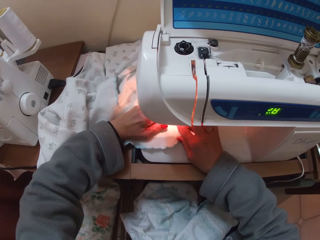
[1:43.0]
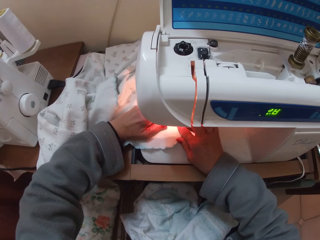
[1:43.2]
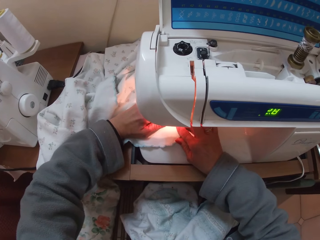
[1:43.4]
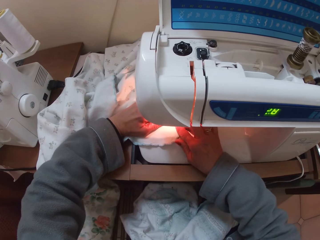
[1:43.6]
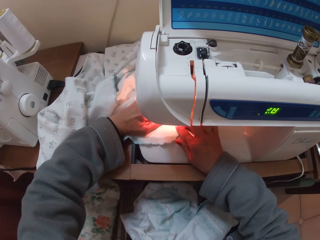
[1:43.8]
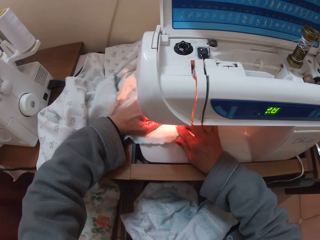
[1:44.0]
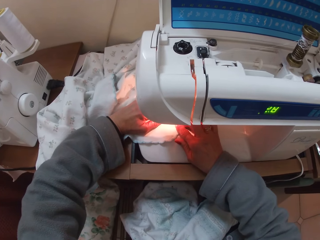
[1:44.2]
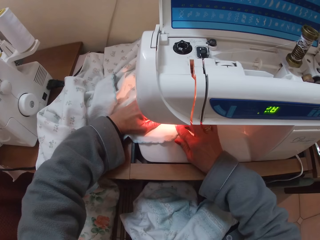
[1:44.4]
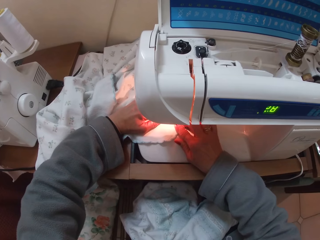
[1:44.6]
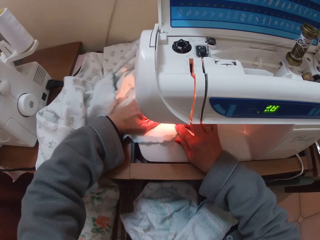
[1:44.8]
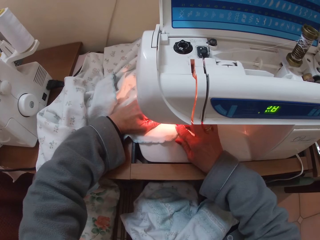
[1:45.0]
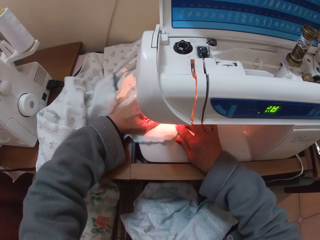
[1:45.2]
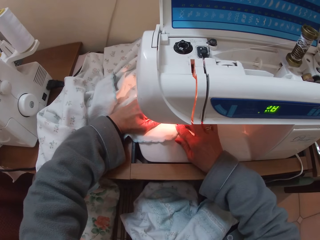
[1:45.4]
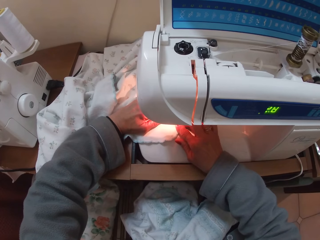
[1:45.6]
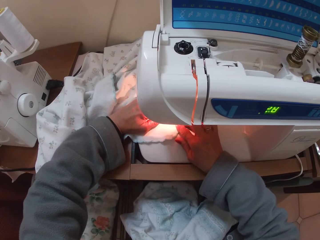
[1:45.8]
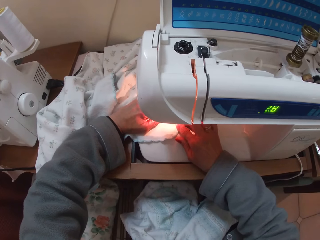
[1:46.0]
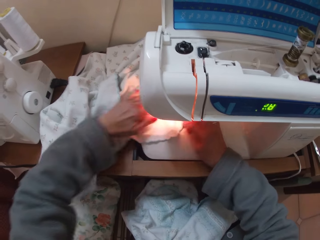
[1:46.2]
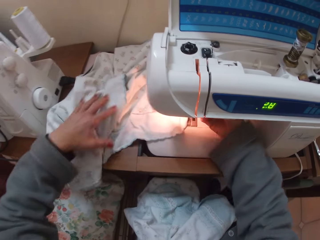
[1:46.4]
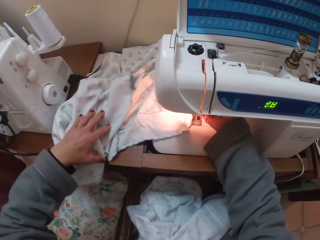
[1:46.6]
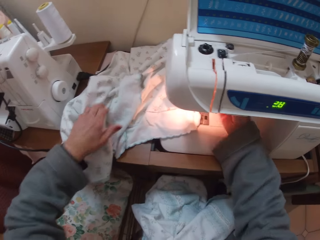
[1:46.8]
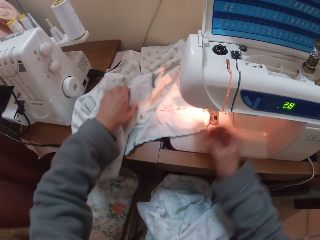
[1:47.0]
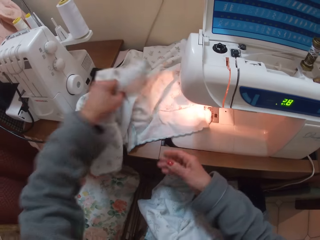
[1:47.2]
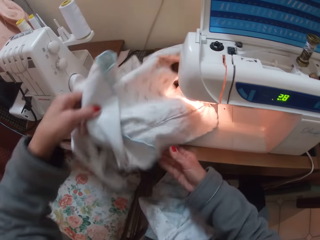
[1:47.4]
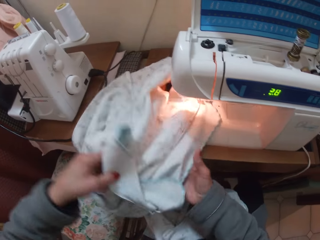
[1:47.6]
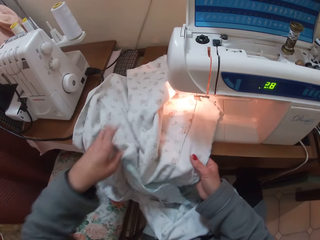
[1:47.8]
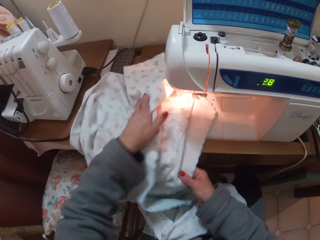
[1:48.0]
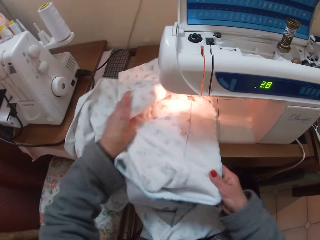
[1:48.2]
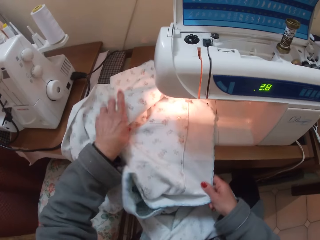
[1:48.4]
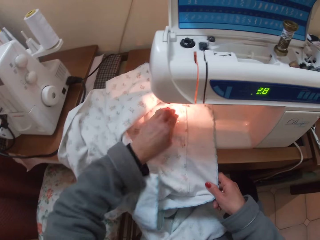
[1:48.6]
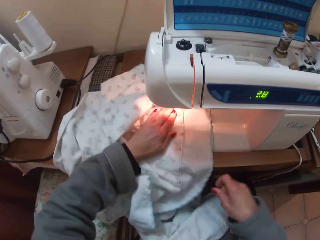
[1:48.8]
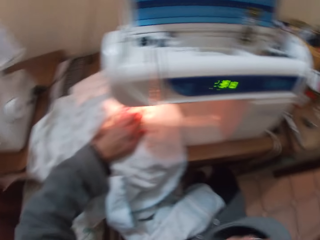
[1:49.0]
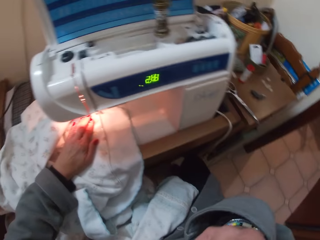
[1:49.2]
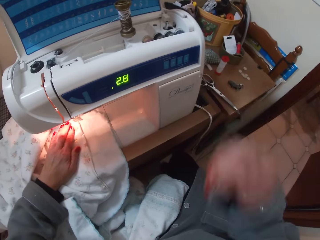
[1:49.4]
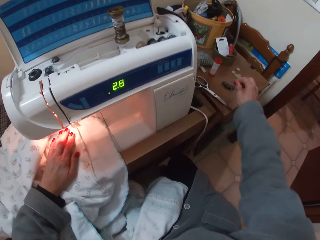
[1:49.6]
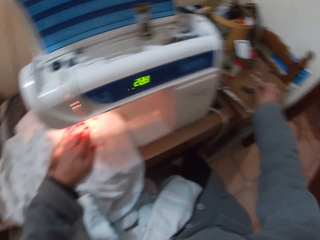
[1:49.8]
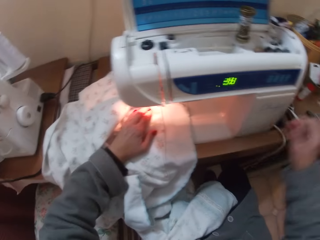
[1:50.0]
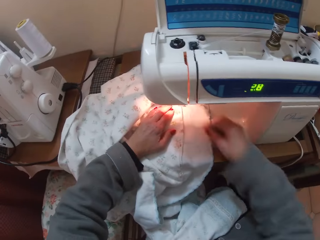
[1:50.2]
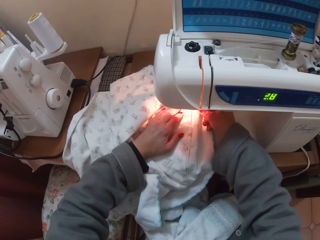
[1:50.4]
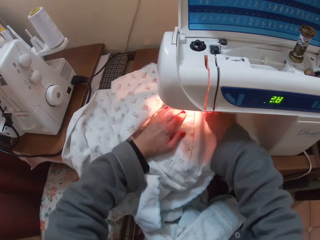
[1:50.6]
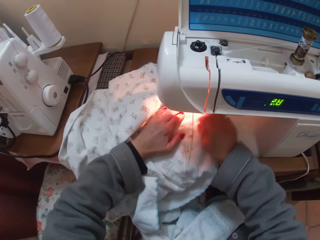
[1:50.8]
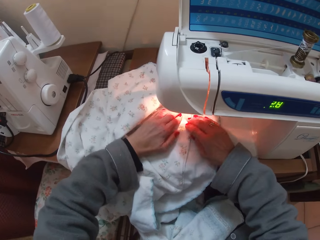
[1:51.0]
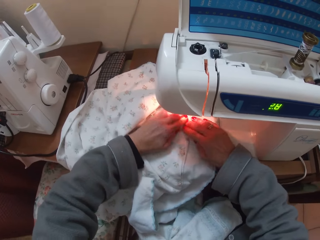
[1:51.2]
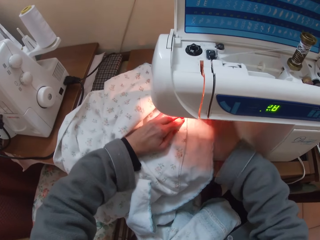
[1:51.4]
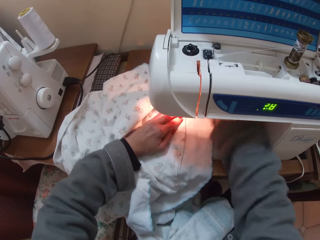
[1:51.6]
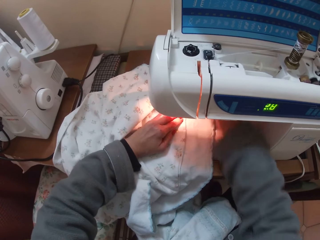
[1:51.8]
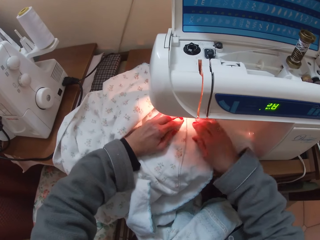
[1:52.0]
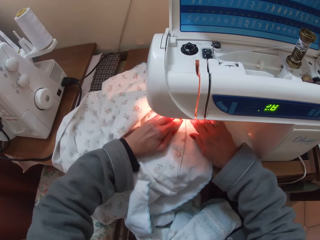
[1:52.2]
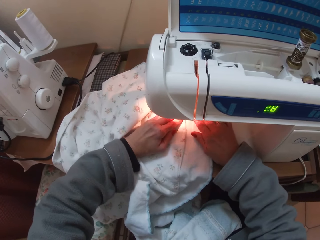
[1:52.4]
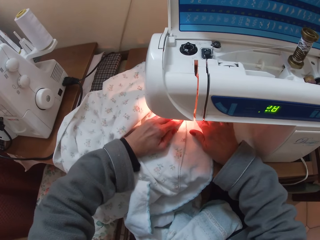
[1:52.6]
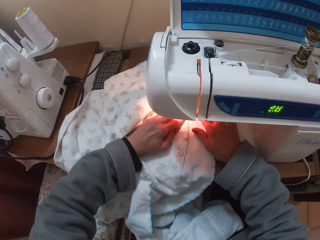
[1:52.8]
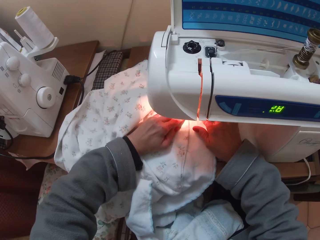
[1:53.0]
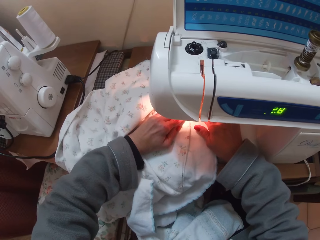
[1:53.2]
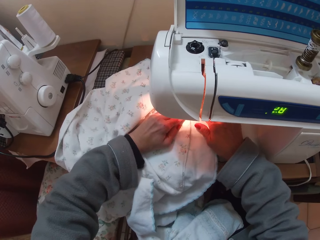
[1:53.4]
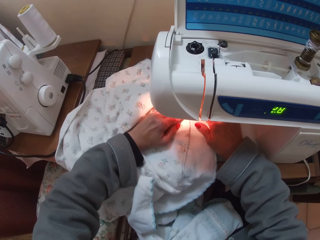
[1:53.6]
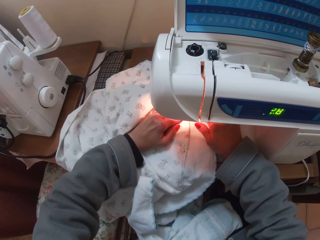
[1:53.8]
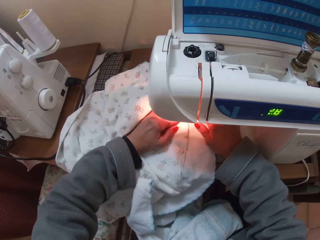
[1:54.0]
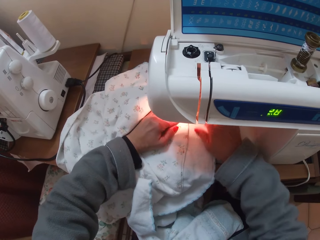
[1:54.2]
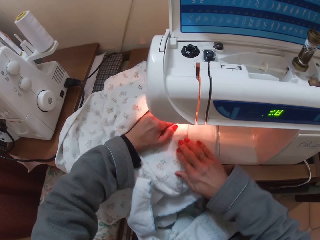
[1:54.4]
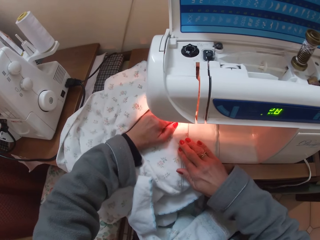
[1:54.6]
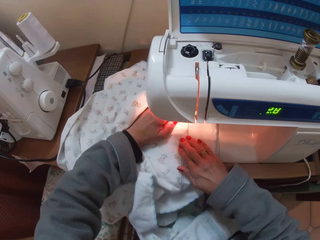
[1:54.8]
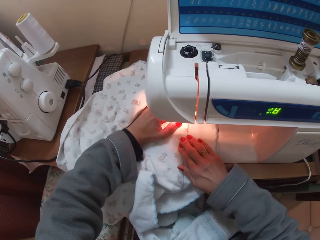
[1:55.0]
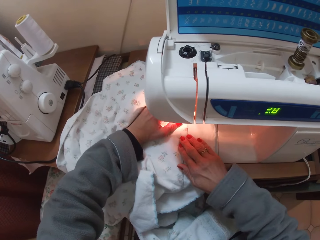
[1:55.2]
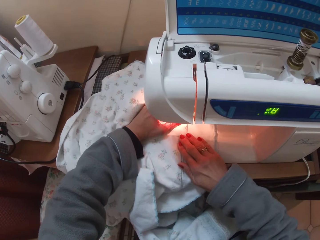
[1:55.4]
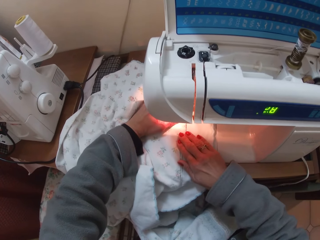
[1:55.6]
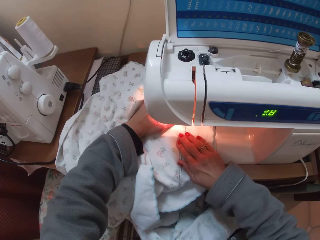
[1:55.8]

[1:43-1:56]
The camera wearer adjusts the cloth to another side. She lays the cloth on the sewing machine. She takes something from her mouth aside. She puts a pin on the magnet. She adjusts the position of the material on the sewing machine. She sews the cloth with the sewing machine.

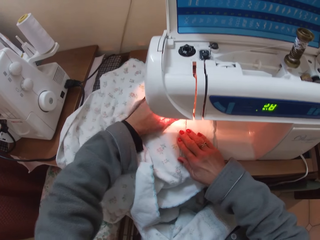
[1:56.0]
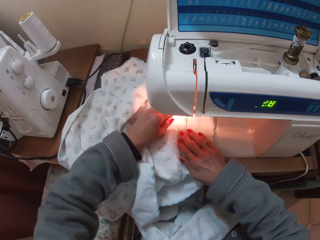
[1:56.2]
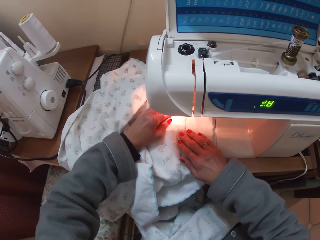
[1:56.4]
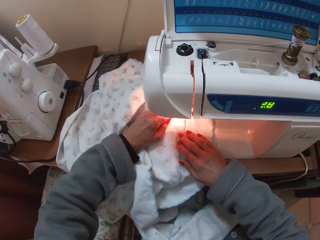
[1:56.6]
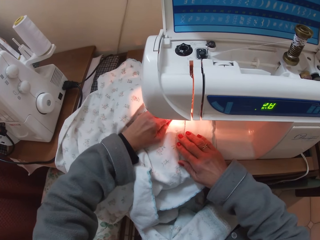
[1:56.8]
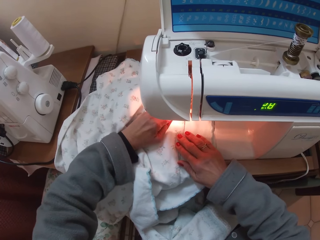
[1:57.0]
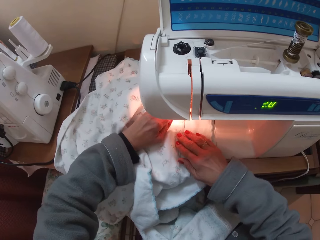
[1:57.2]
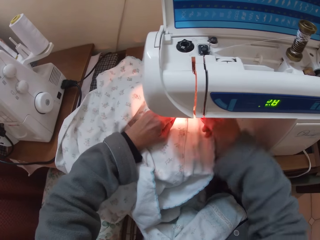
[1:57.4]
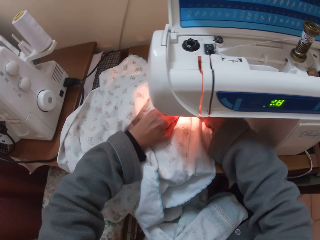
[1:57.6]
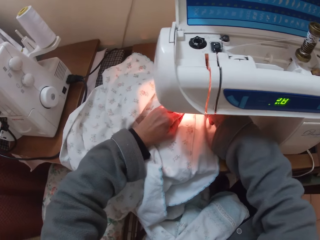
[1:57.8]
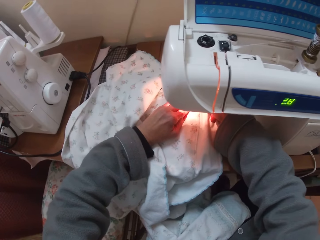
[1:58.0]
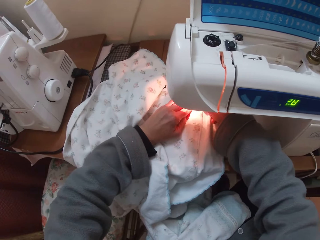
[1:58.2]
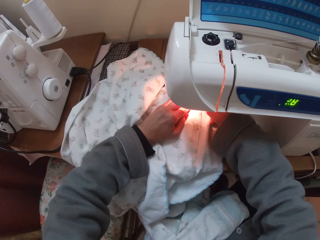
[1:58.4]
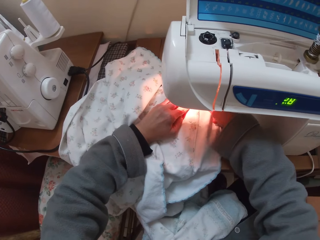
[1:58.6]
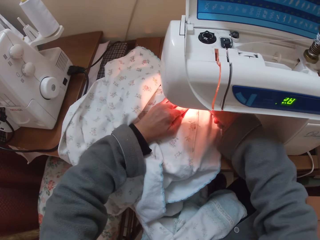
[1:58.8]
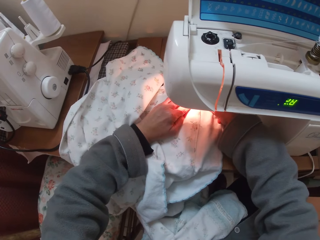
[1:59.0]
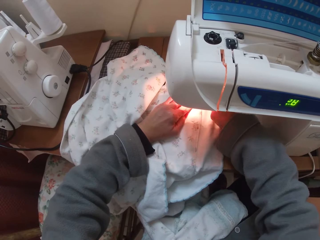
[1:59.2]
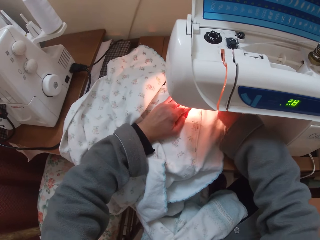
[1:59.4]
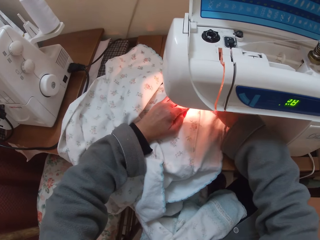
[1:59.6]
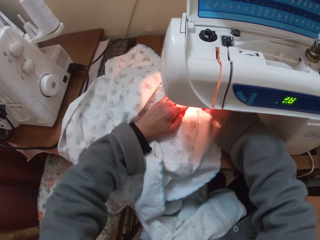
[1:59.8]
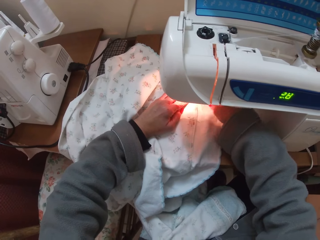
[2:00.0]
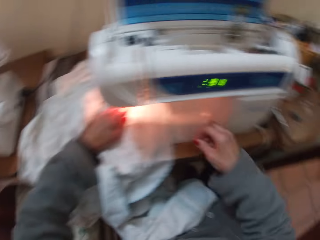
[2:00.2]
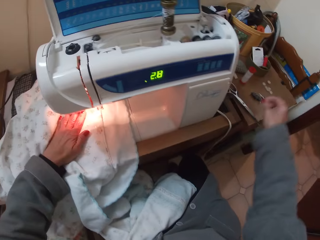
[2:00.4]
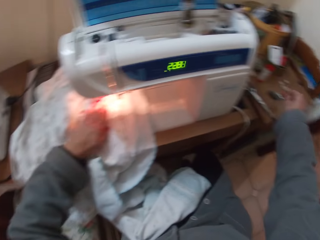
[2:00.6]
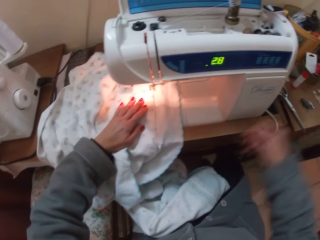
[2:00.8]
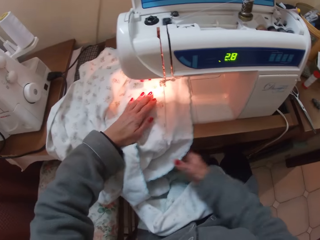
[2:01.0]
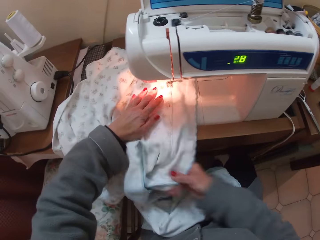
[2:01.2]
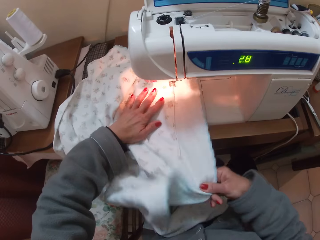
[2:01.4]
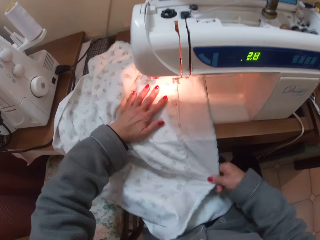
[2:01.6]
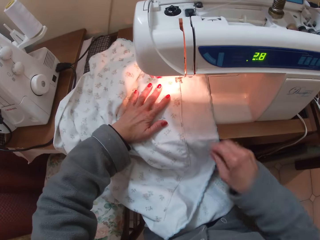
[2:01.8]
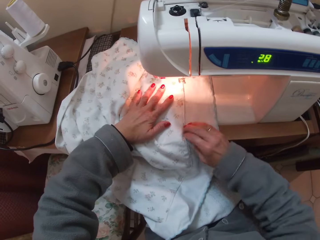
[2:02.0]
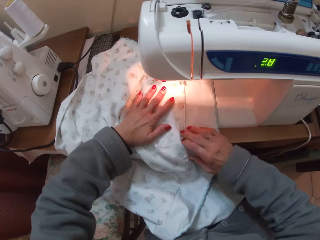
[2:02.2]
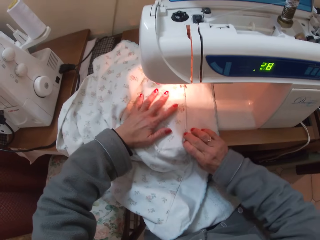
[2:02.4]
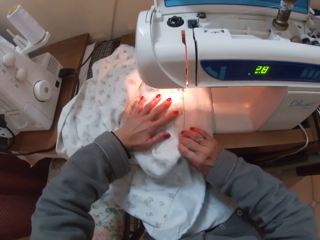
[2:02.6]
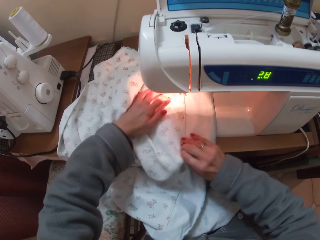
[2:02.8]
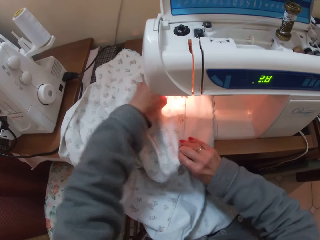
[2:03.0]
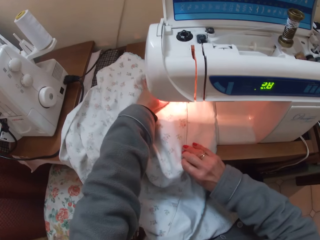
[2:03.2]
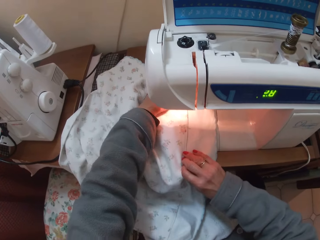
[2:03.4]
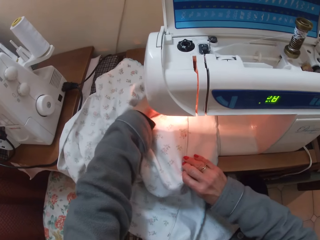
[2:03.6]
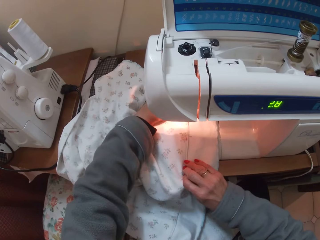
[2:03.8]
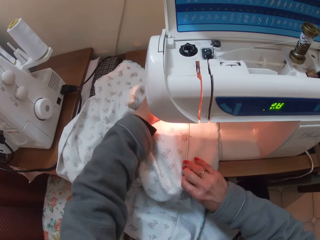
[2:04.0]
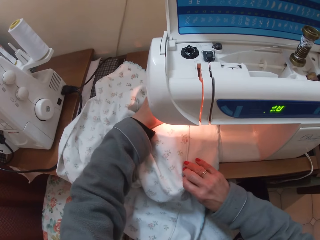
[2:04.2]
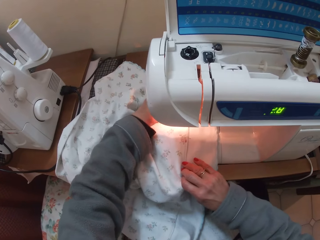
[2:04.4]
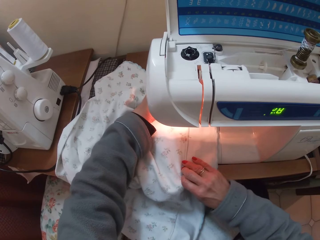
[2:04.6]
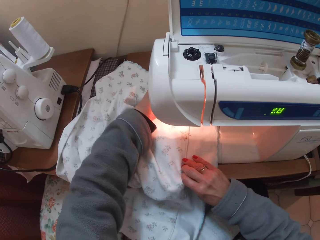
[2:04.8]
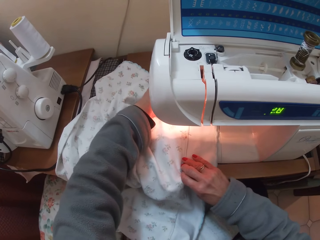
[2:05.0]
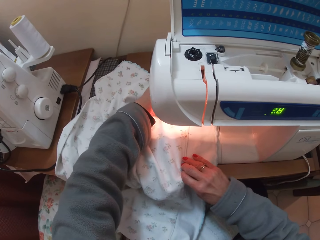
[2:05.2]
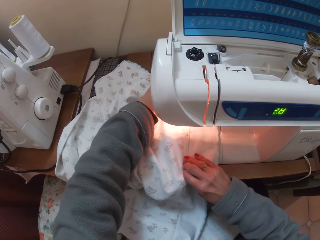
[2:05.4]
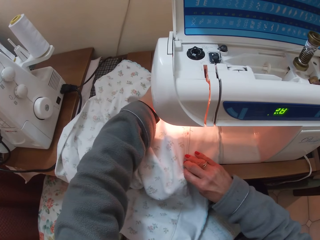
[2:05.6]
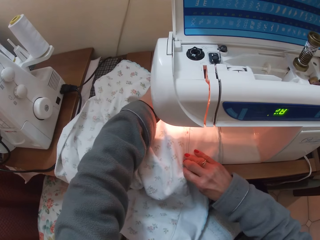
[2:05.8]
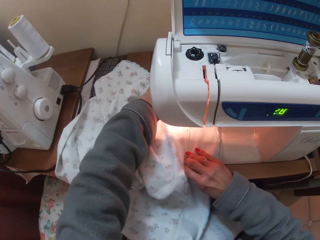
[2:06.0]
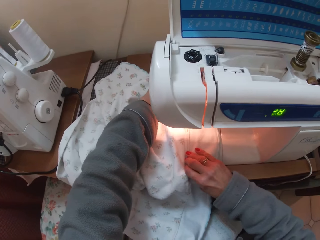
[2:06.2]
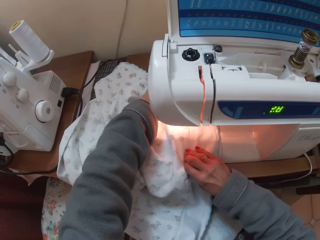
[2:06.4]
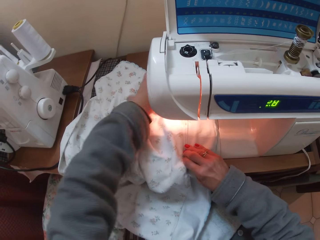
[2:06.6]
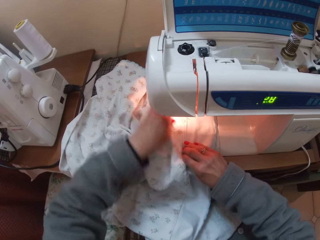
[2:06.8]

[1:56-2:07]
The camera wearer puts something from the material aside. They remove a pin from the cloth on the sewing machine. They put the pin on the magnet. They adjust the cloth on the sewing machine. They sew the cloth with the sewing machine.
